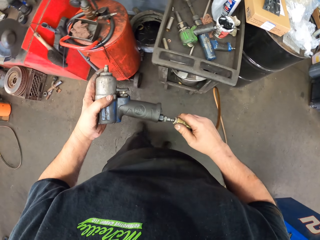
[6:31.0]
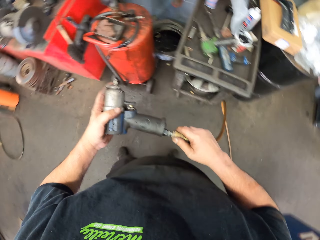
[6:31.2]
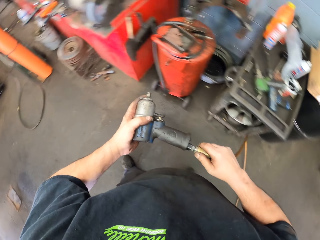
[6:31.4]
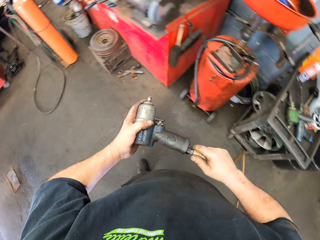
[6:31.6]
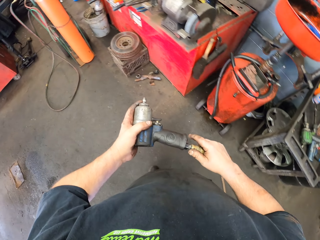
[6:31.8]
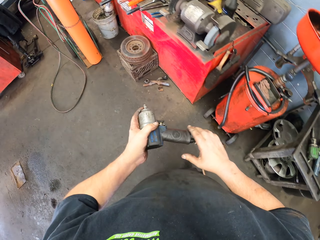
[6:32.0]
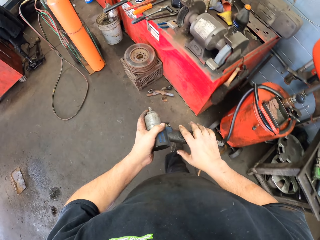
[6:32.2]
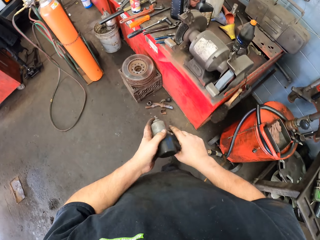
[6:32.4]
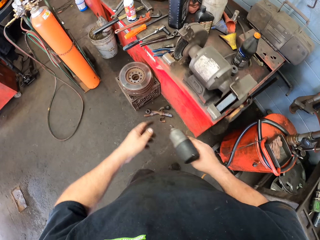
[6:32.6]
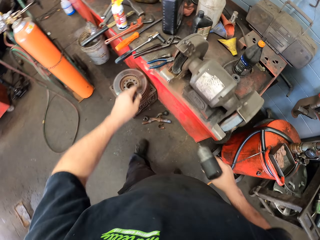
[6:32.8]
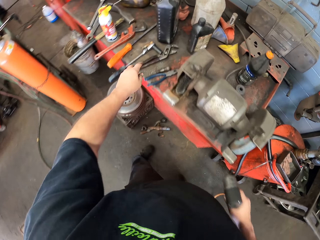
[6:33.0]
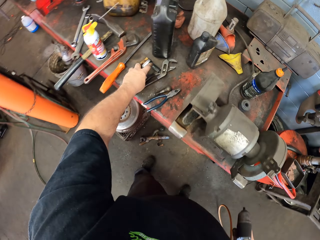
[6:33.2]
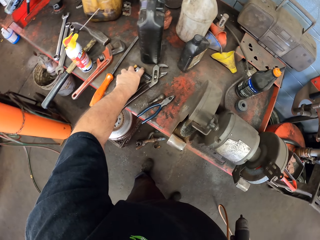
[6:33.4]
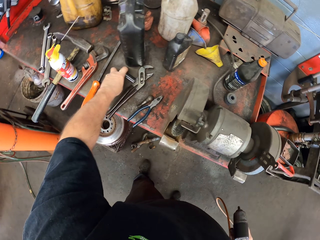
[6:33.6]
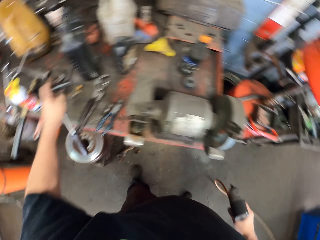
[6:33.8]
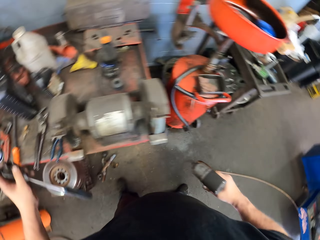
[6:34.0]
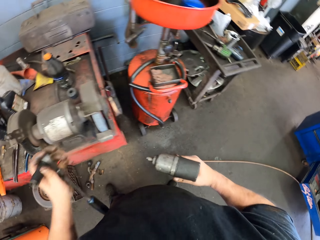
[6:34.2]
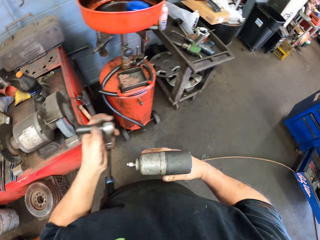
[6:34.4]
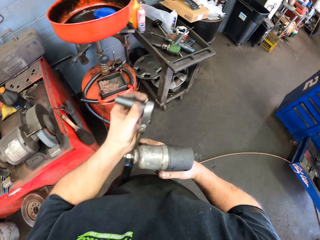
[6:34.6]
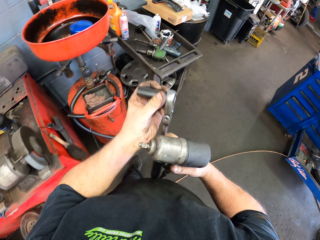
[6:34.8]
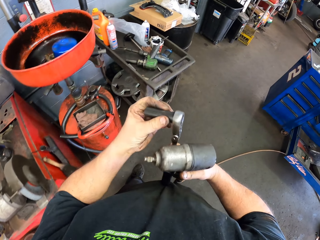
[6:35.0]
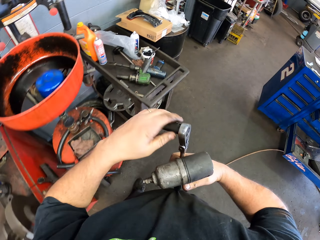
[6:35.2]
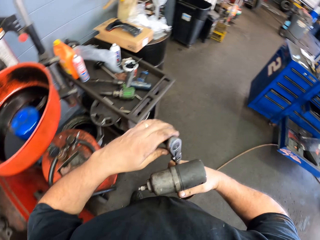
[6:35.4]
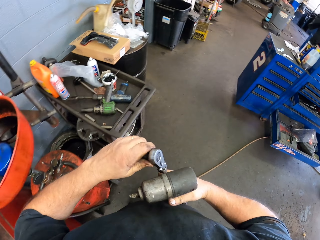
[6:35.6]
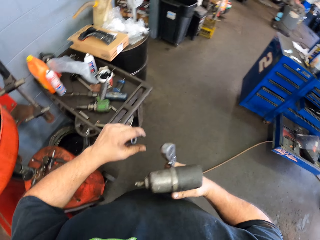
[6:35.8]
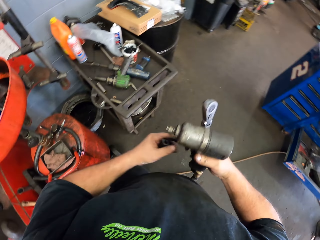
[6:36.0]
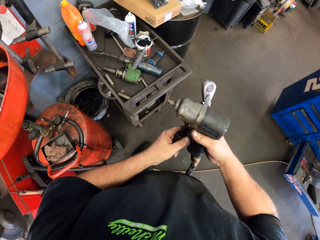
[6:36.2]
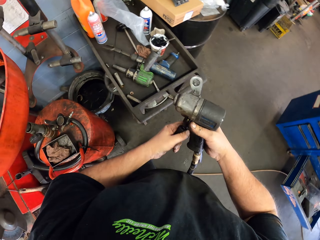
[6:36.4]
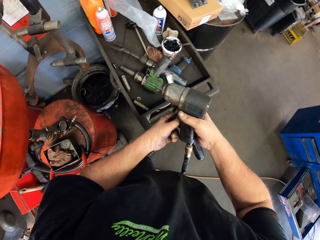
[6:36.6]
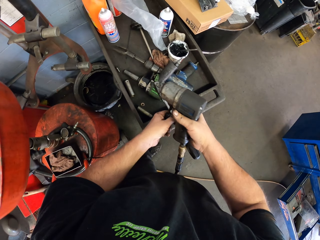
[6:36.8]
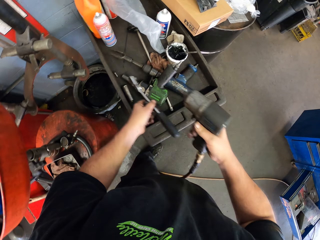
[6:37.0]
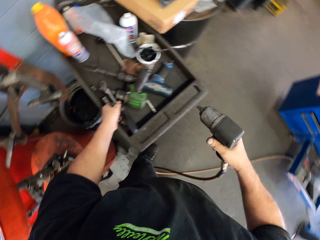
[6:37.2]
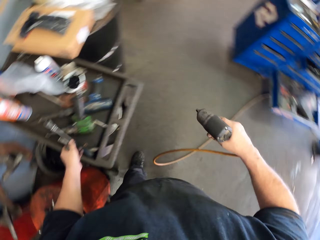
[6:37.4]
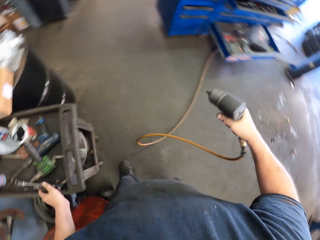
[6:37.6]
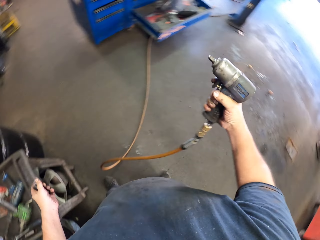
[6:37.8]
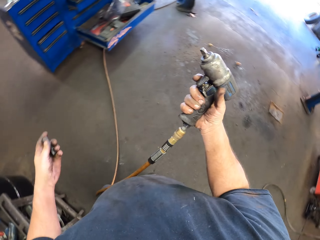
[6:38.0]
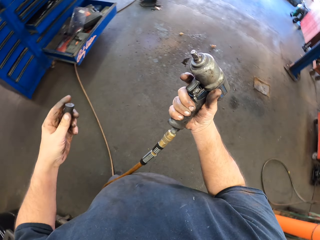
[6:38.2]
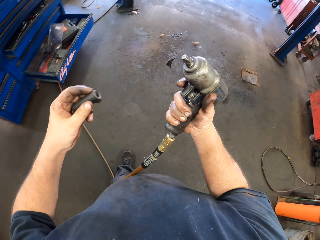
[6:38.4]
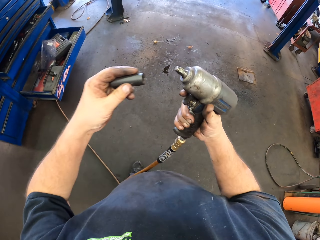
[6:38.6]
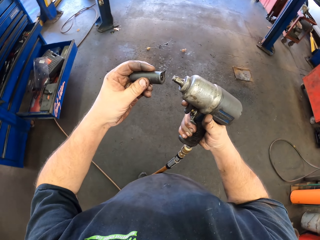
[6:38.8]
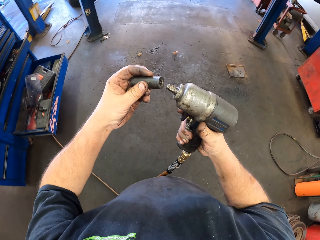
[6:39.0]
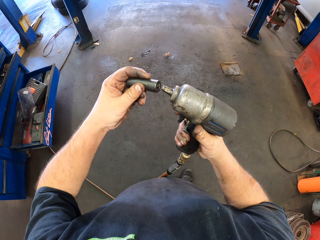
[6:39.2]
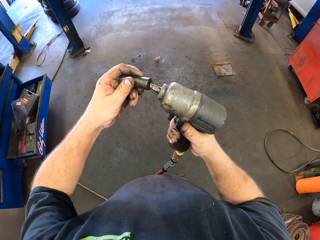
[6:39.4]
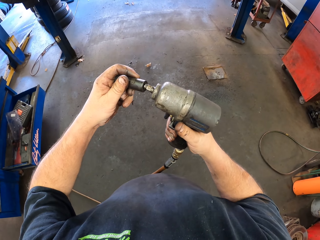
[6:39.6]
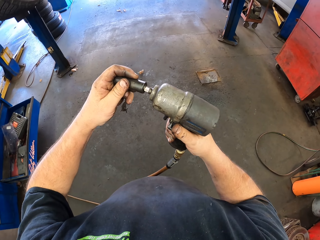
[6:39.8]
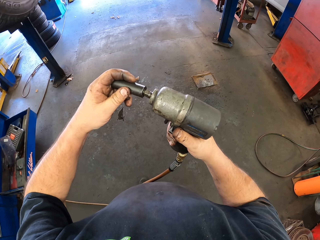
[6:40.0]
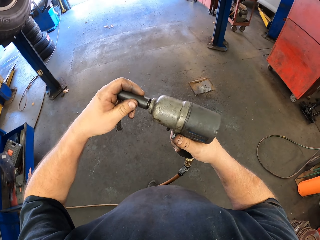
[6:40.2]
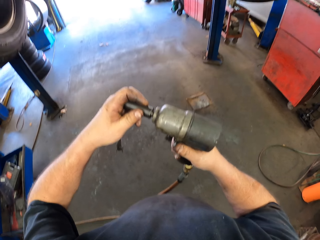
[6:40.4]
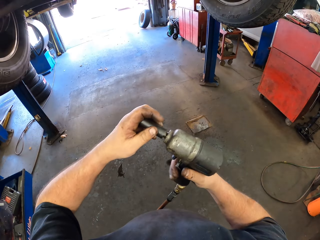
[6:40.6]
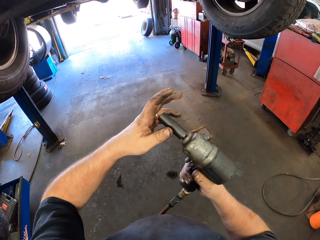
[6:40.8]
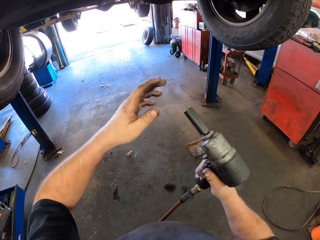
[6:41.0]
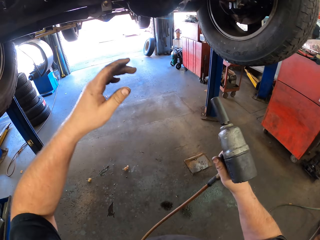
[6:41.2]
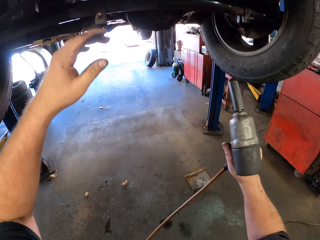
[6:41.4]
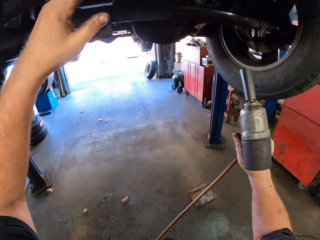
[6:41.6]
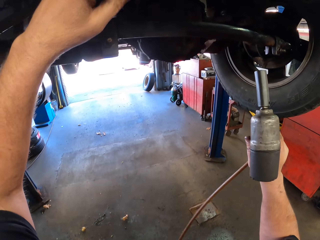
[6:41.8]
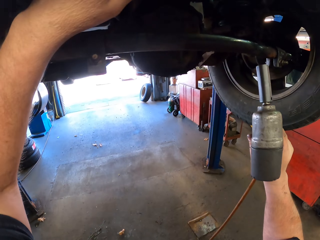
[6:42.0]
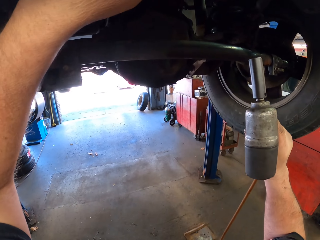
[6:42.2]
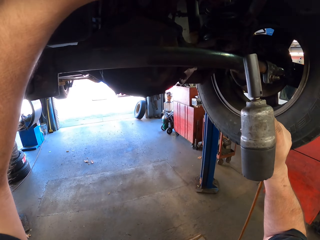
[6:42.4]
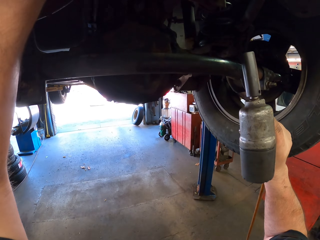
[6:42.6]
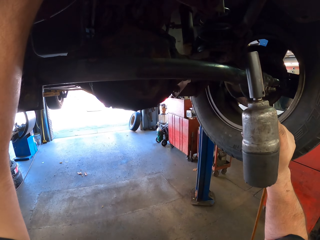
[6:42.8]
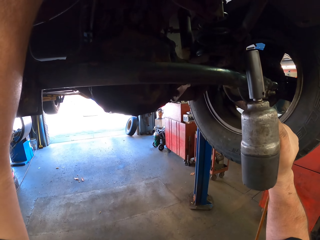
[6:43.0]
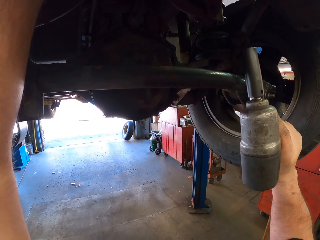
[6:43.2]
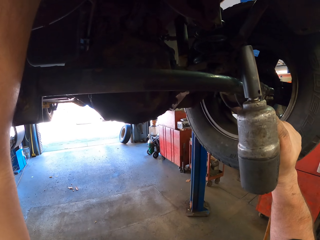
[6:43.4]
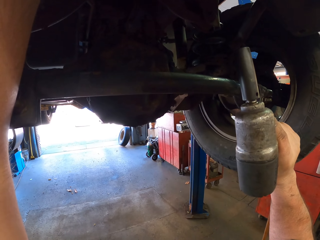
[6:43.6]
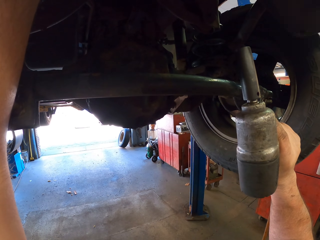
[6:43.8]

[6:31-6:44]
The camera wearer connects the impact wrench with the pipe. They put an electronic wire to something. They walk around. They pick up a ratchet wrench on the table. They pull a socket from the ratchet wrench. They pick up the ratchet wrench. They put the ratchet wrench on the trolley. They turn around. They move around. They fix the socket on the impact wrench. They put something to something. They move around. They lift their hands upwards.

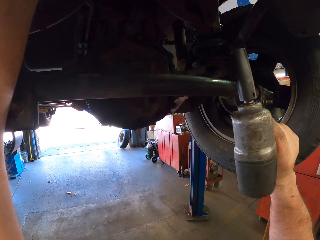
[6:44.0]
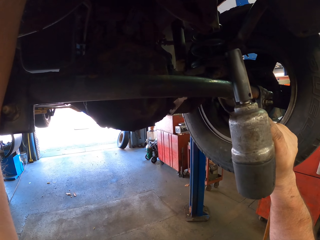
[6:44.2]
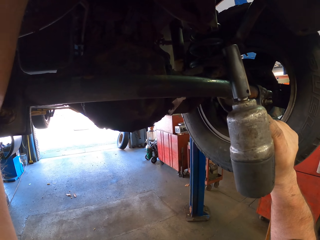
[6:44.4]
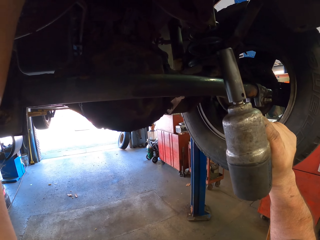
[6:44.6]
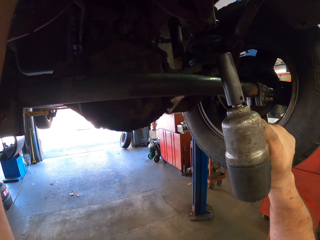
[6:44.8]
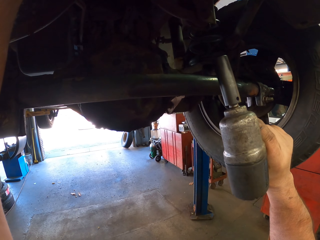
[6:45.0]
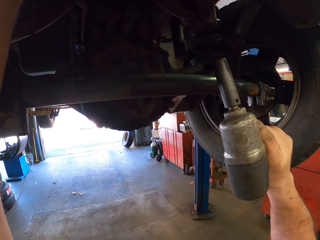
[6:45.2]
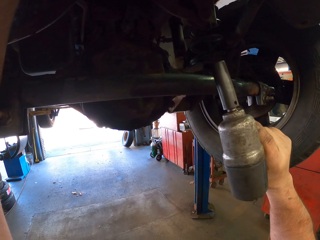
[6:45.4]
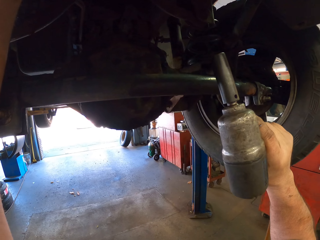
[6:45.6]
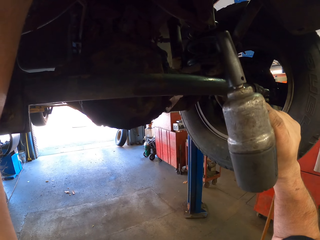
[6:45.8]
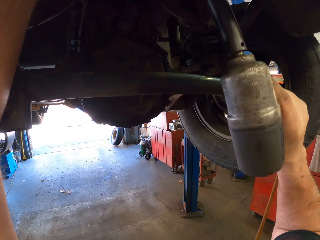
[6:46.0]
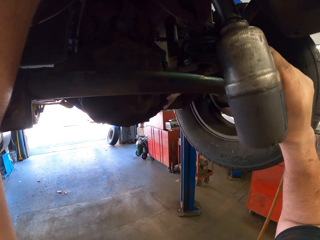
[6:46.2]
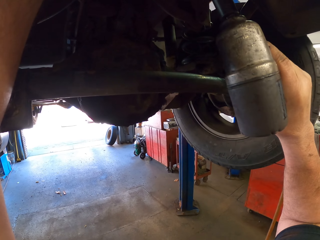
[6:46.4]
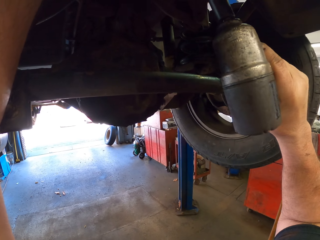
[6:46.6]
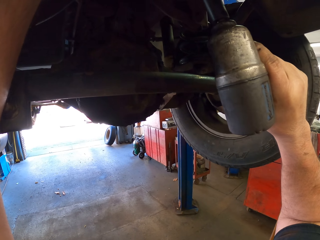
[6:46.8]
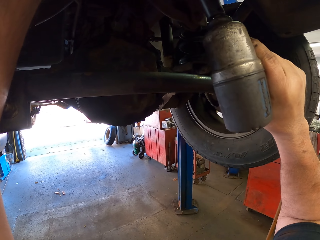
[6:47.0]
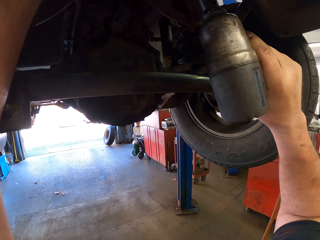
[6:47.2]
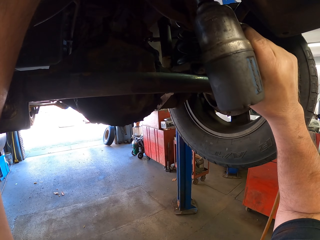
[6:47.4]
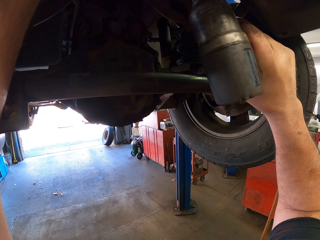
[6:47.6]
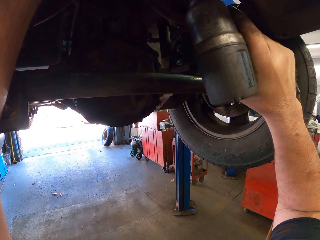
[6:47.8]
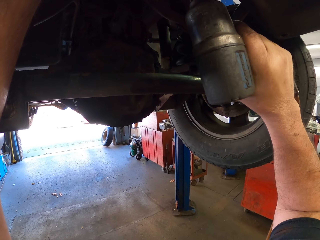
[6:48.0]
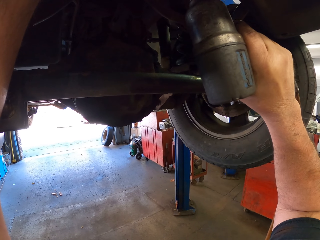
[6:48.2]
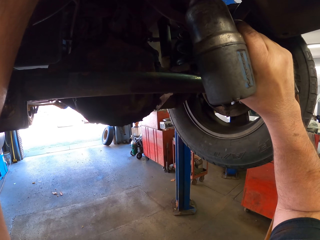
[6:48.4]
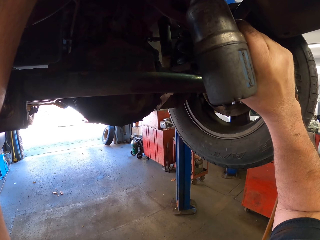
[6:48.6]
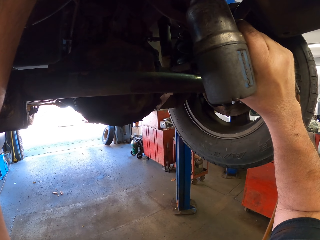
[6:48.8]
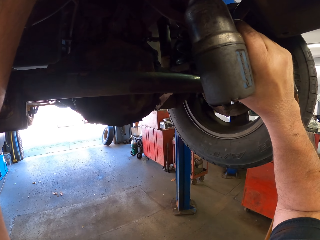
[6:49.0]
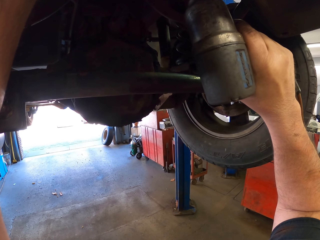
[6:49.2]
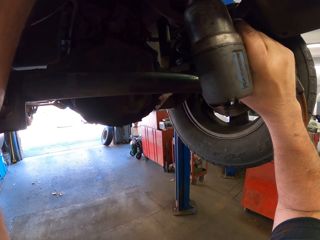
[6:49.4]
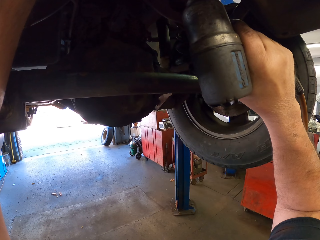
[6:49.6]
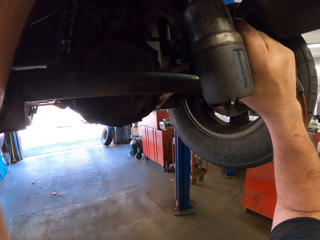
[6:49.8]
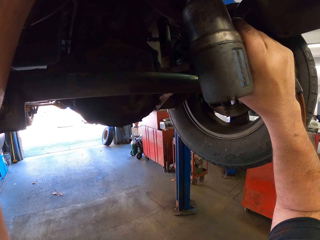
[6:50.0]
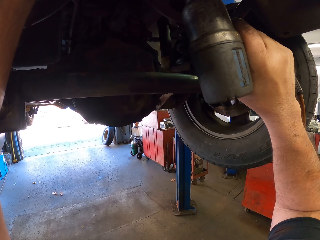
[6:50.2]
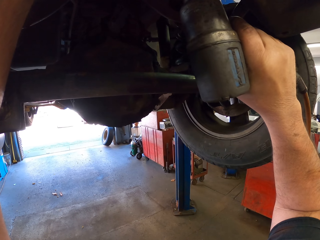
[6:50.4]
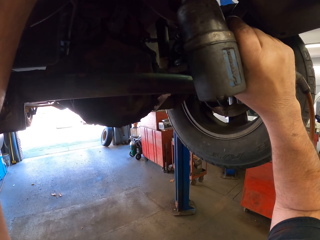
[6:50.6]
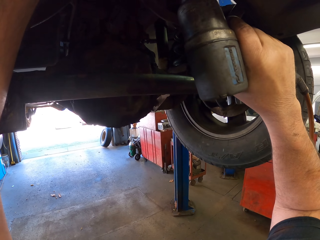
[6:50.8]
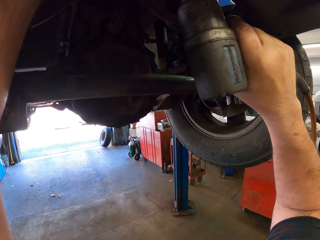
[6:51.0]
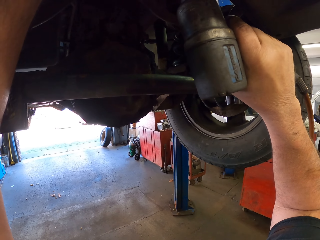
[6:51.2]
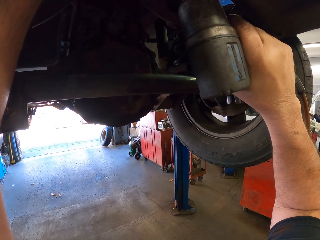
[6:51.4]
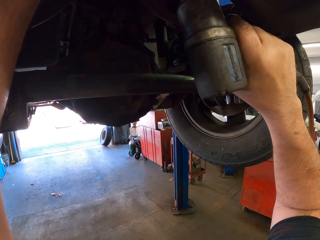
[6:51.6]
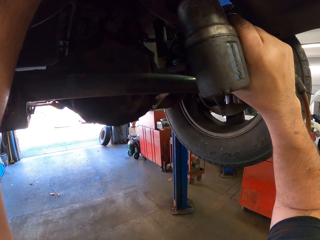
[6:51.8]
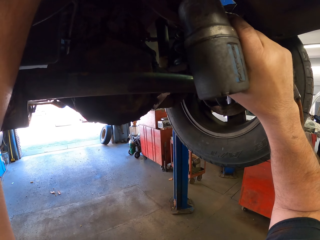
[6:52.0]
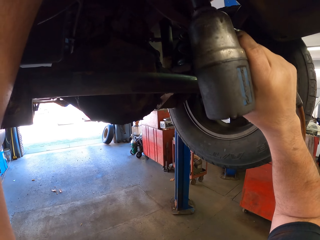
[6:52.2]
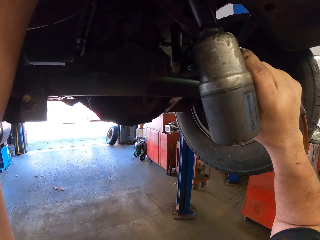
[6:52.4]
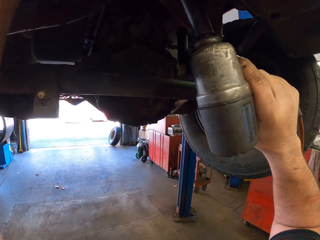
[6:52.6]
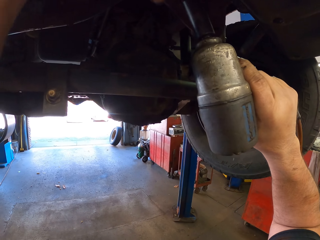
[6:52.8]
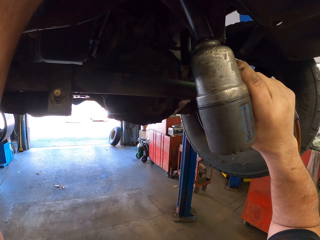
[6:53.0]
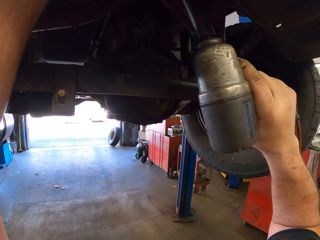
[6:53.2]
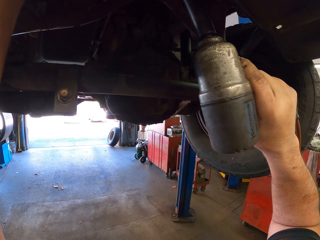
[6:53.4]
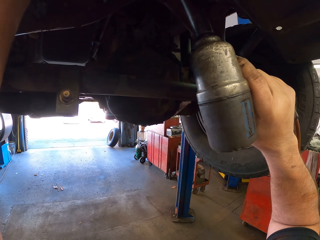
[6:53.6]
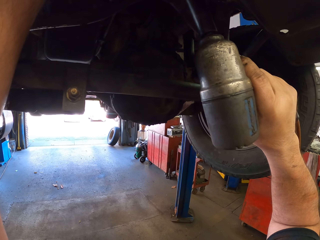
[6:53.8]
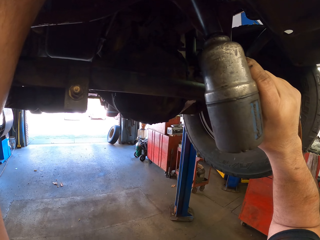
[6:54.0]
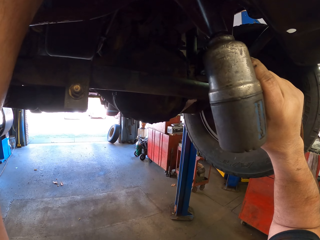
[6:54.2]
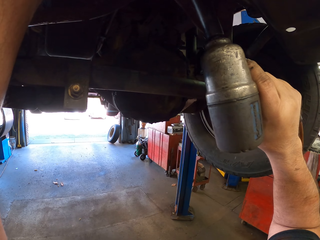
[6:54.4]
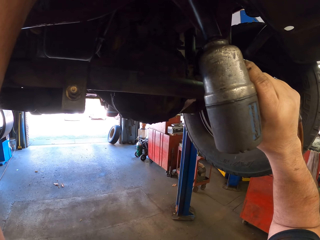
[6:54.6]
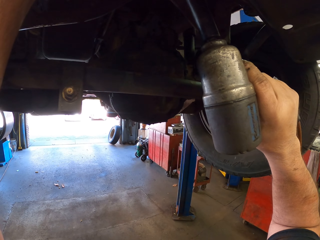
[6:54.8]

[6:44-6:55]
The camera wearer looks around. They fix a valve stem core. They fix something with the impact wrench. They move a hand.
